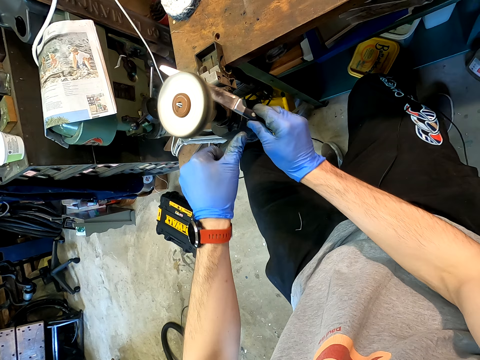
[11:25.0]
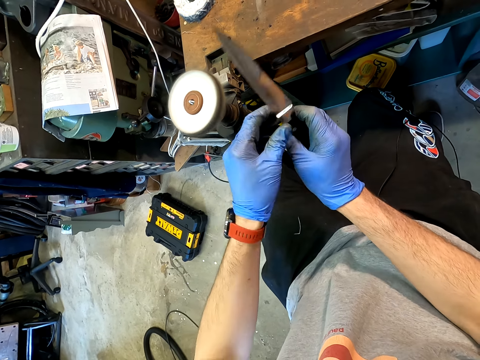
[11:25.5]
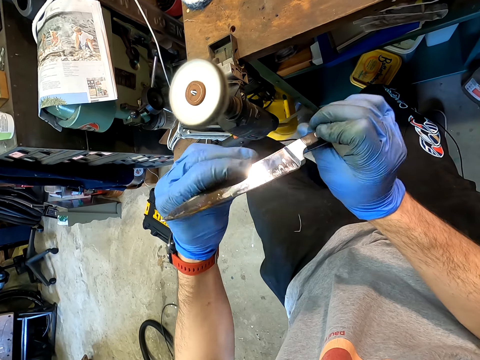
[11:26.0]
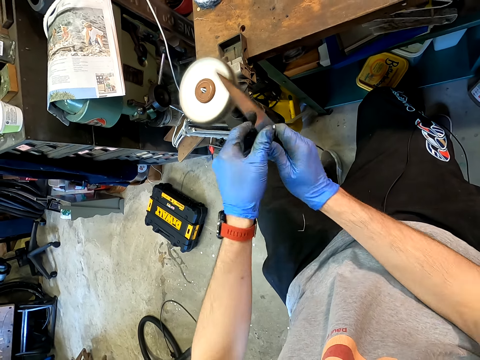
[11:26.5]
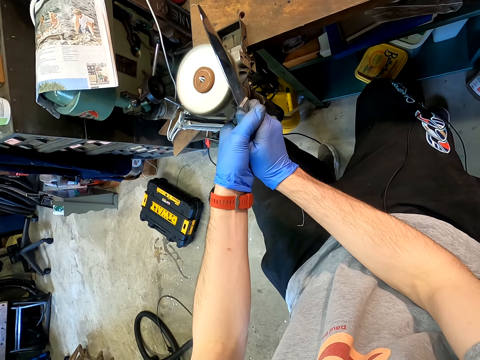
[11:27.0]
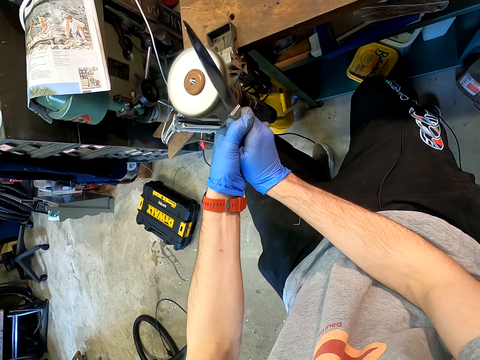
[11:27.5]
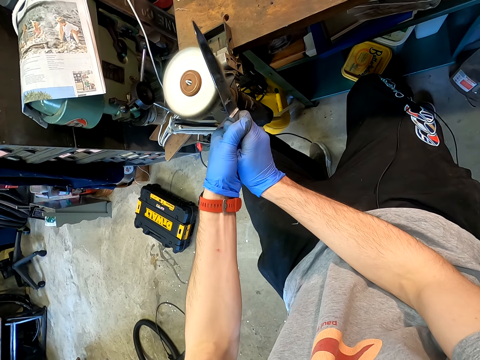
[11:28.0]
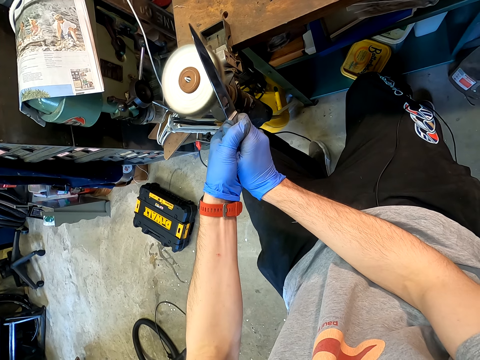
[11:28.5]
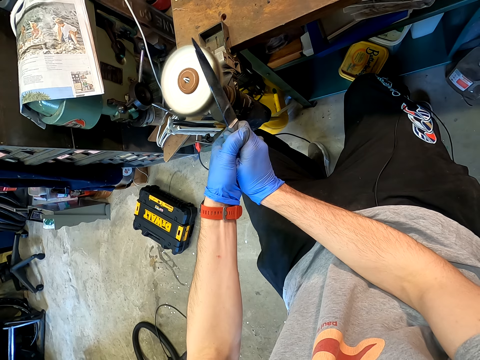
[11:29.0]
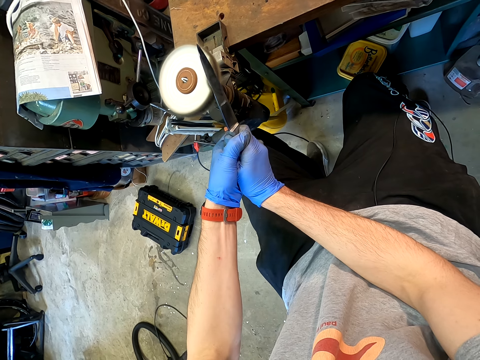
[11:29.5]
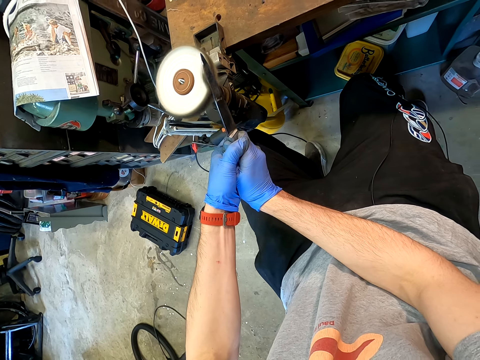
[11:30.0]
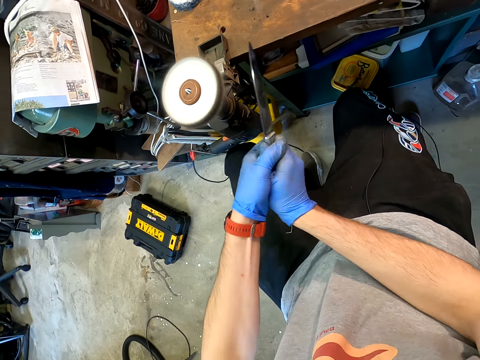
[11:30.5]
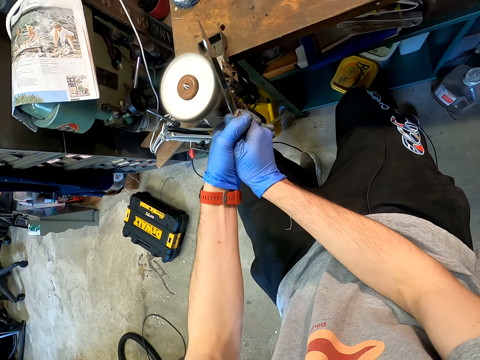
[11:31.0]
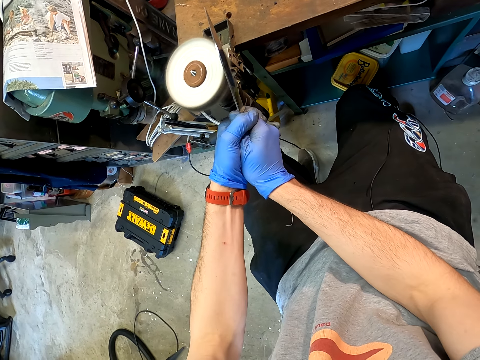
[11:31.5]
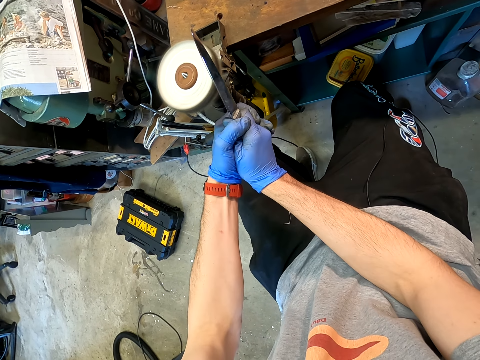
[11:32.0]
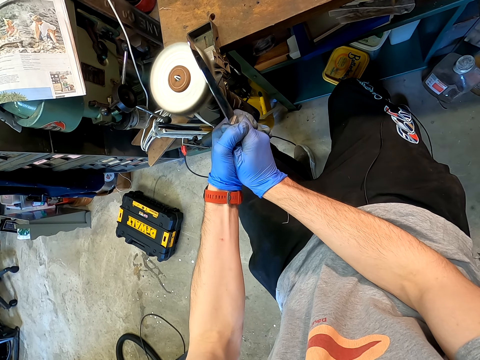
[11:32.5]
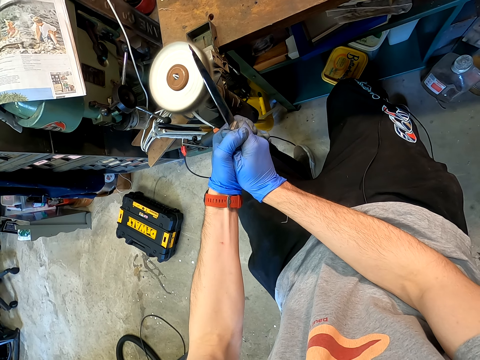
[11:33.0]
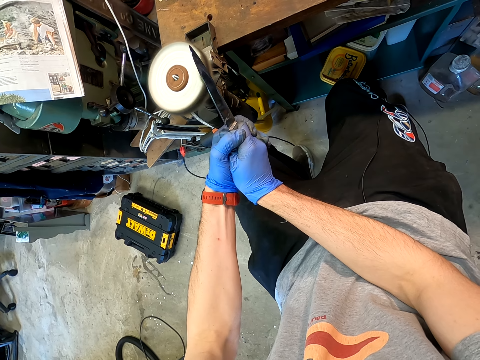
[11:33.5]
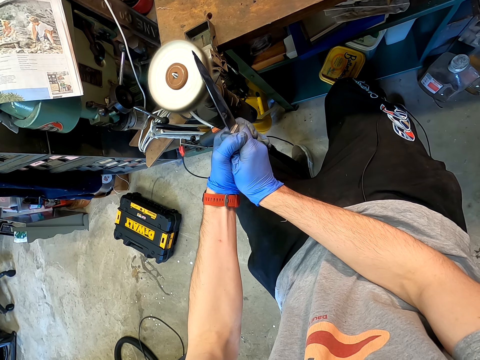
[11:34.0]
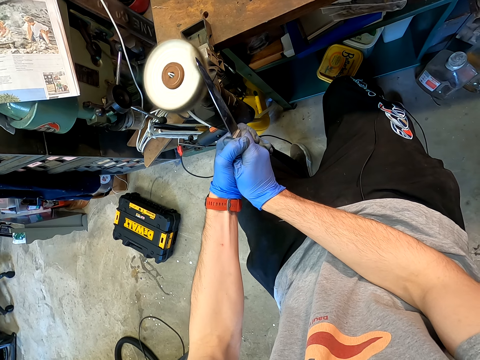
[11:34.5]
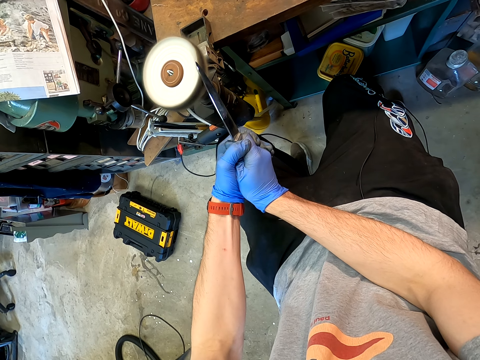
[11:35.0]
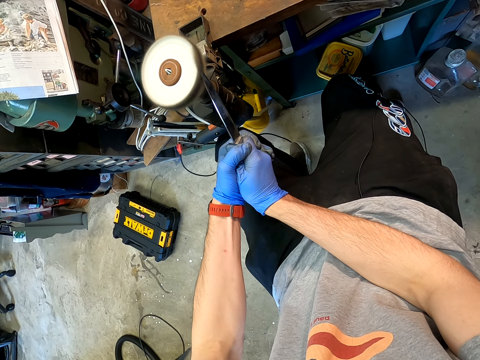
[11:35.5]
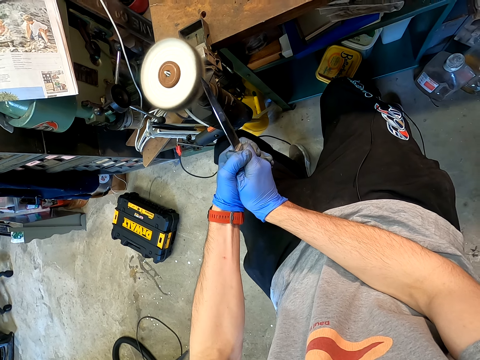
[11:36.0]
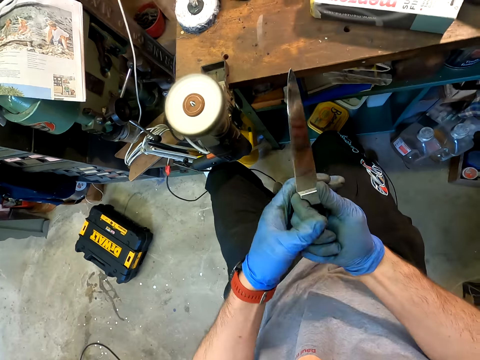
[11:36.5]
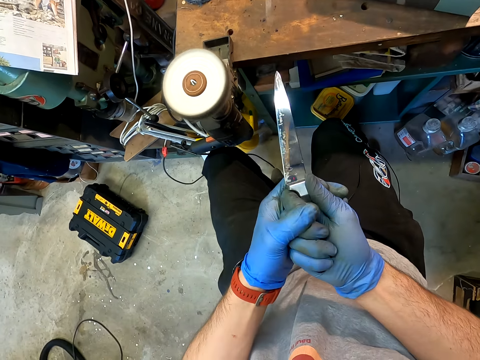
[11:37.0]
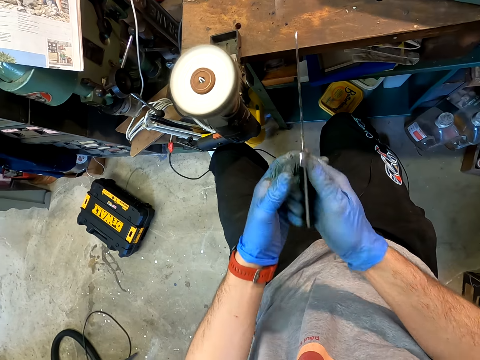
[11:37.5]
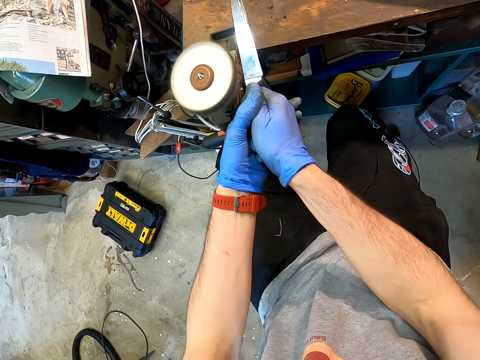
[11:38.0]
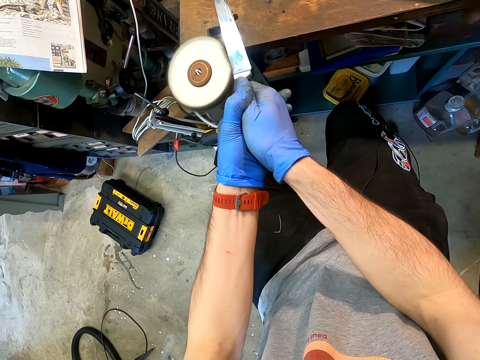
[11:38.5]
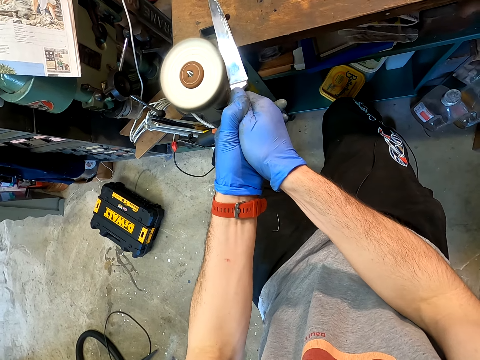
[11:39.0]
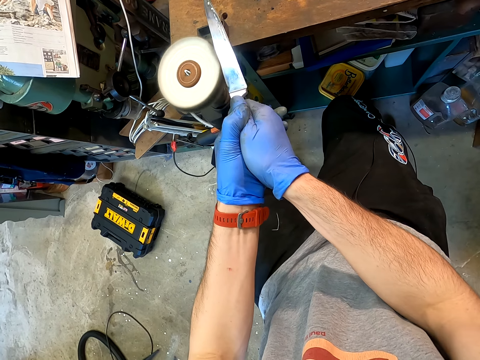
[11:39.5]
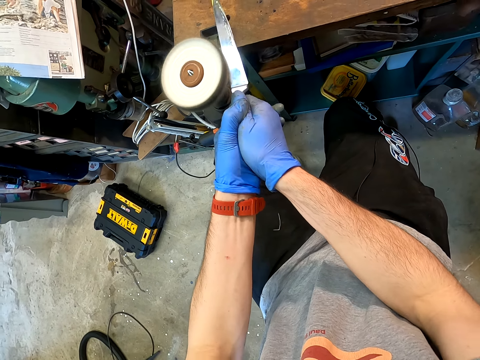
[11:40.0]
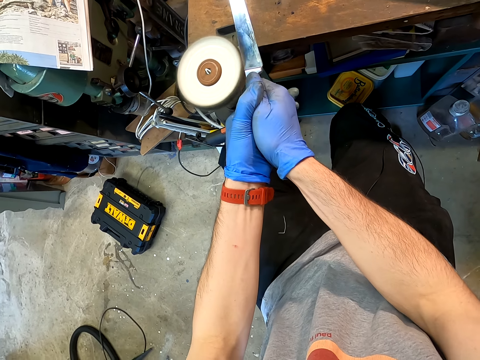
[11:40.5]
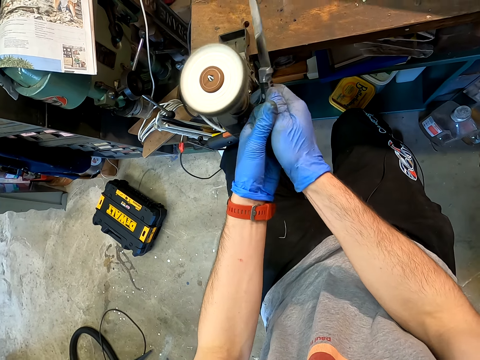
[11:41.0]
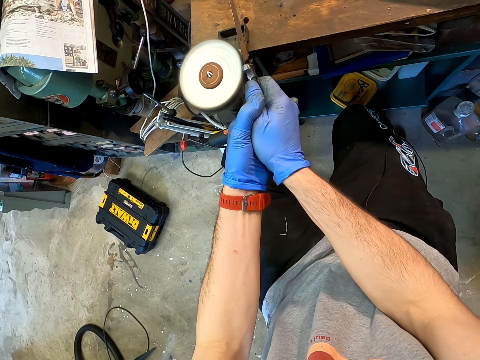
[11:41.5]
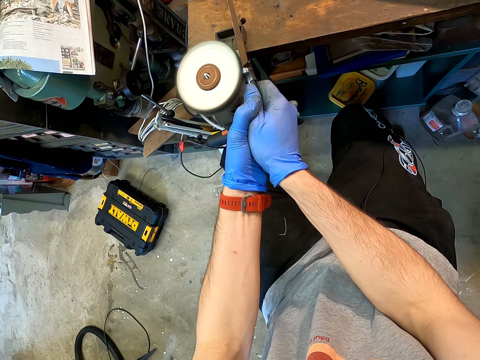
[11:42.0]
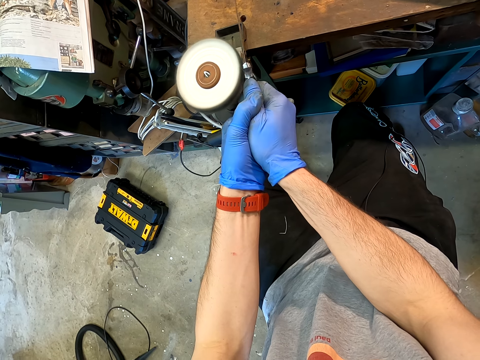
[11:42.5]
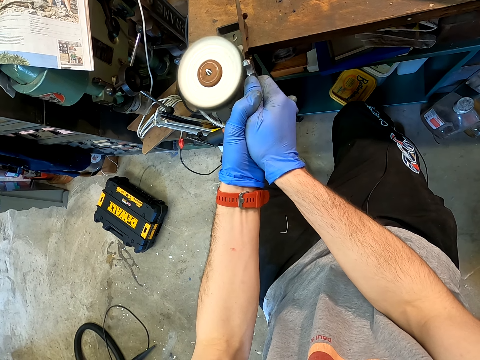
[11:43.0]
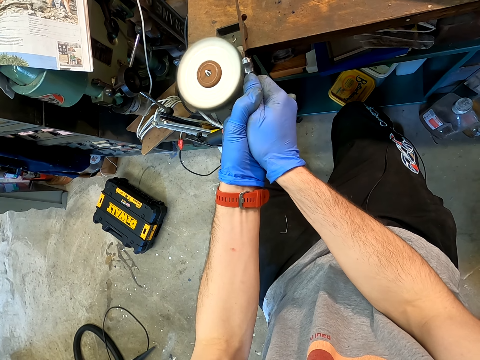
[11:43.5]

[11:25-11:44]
The camera wearer looks at the phone. They sharpen the knife with a knife sanding machine. They look at the knife. They sharpen the knife with a knife sanding machine.

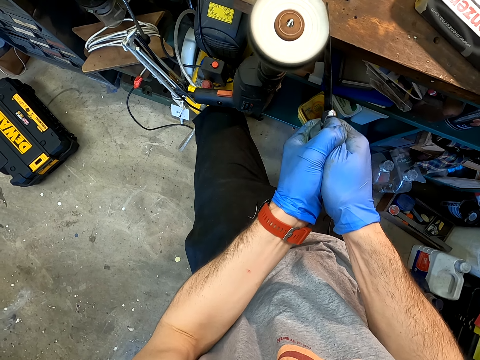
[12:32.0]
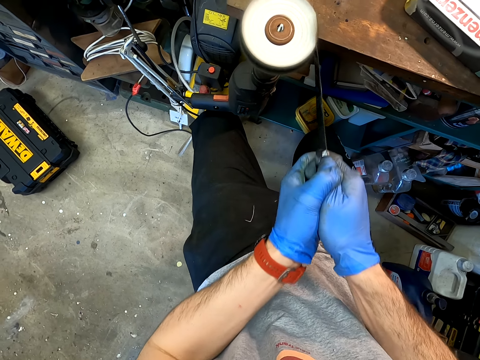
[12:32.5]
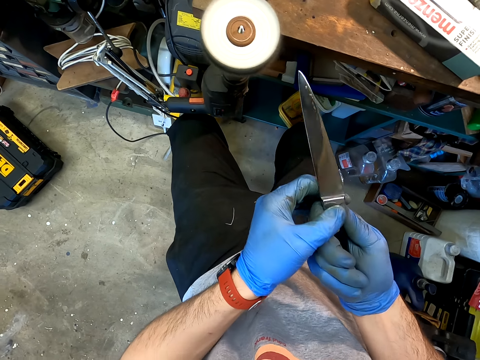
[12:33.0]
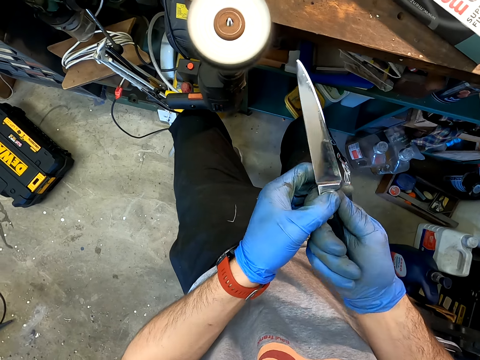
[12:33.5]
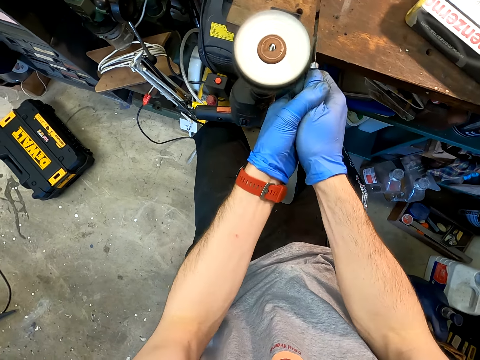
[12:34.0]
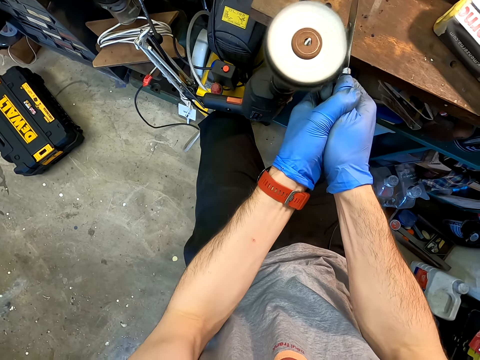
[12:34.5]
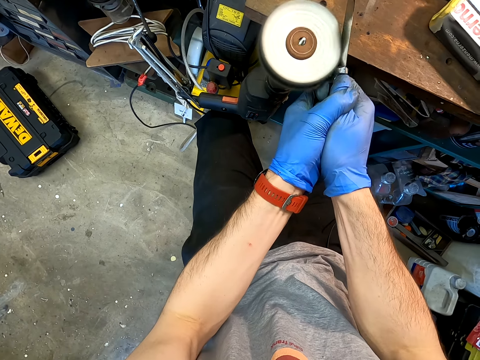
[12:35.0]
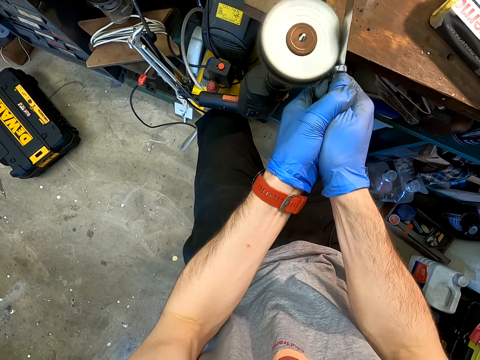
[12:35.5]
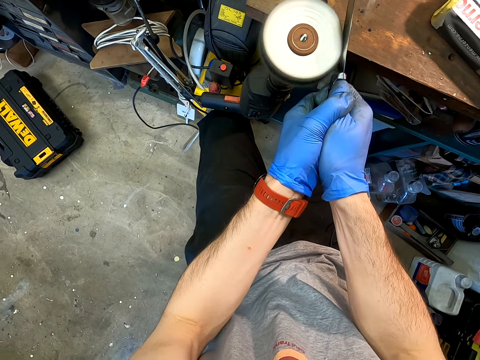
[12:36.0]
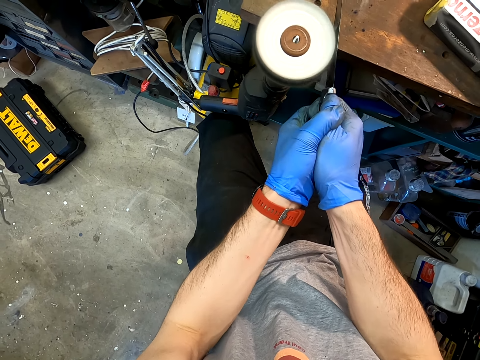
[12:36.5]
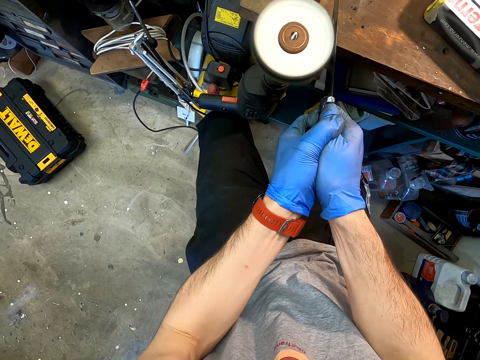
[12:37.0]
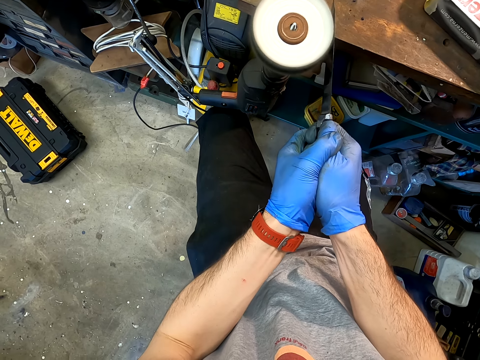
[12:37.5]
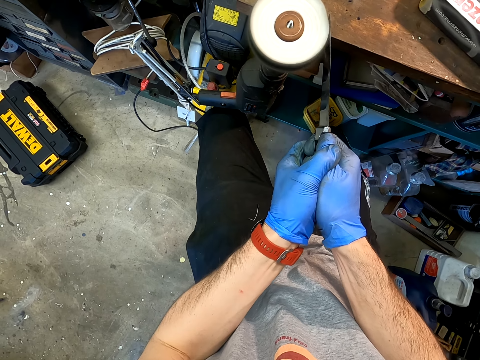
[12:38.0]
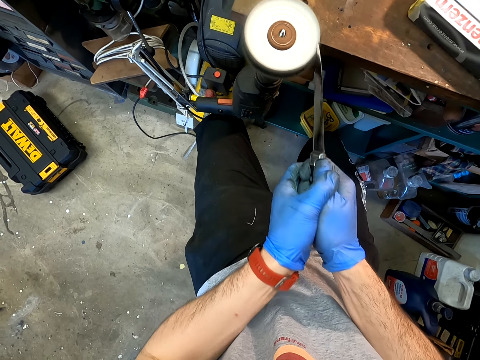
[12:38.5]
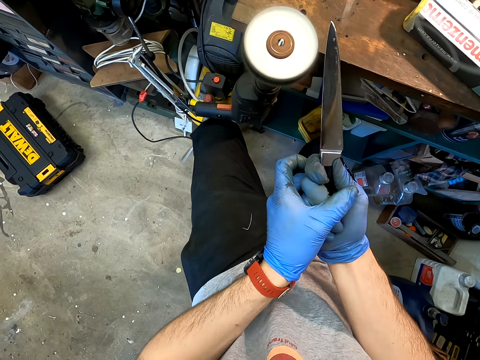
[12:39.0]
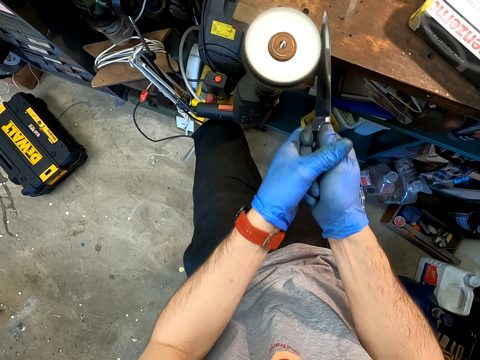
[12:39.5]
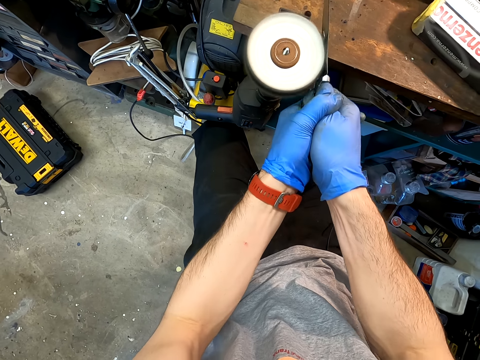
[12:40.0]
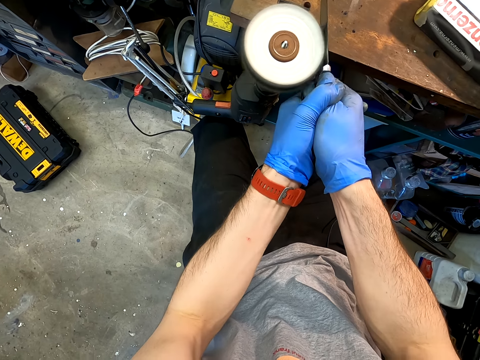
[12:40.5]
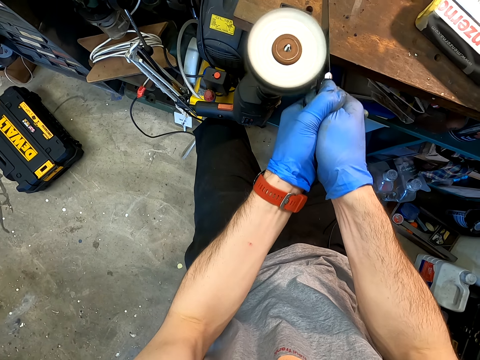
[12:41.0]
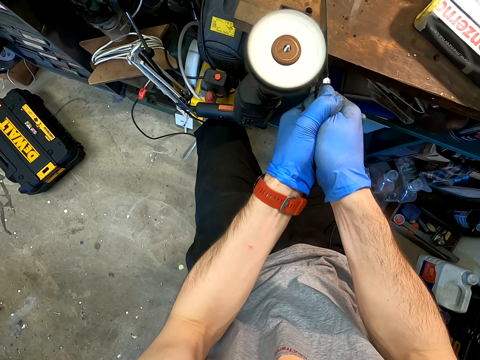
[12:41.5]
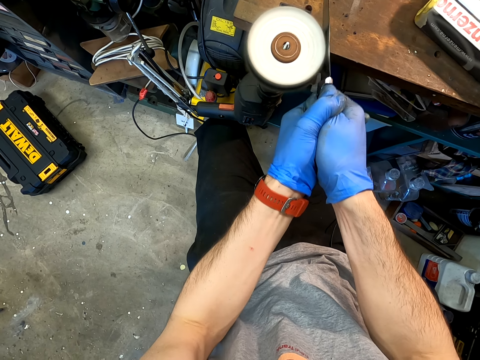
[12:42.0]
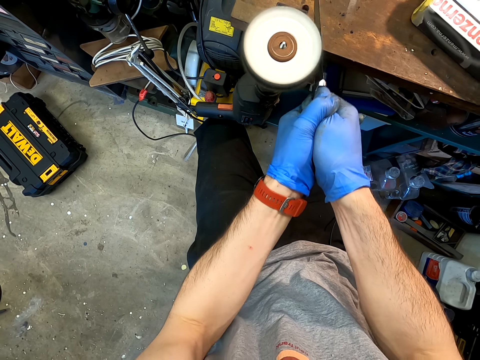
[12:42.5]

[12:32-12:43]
The camera wearer looks at the knife. They sharpen the knife with a knife sanding machine.
